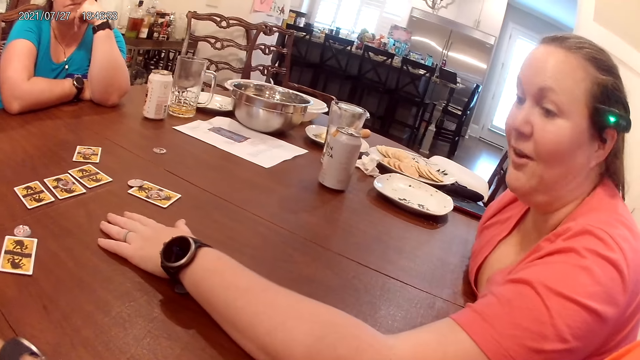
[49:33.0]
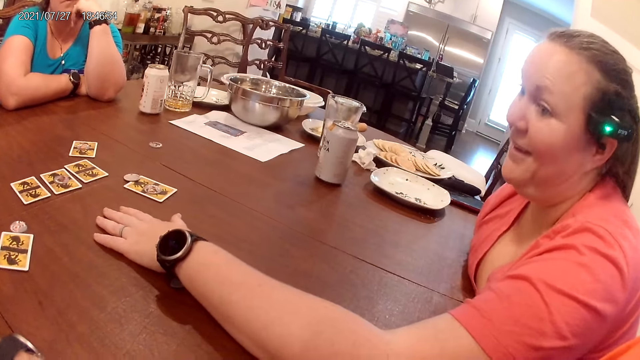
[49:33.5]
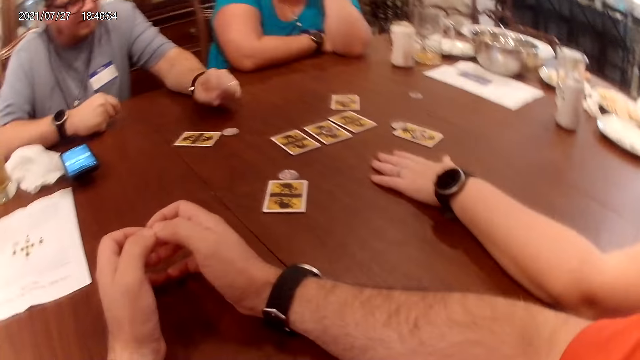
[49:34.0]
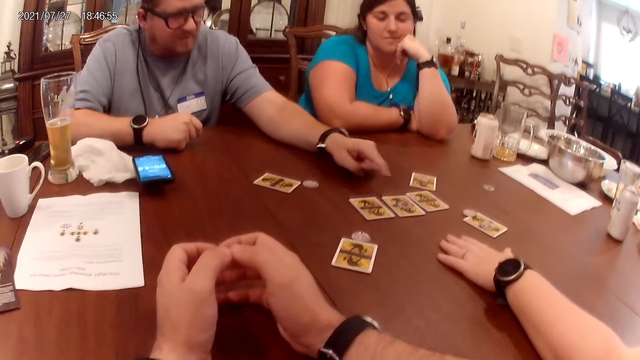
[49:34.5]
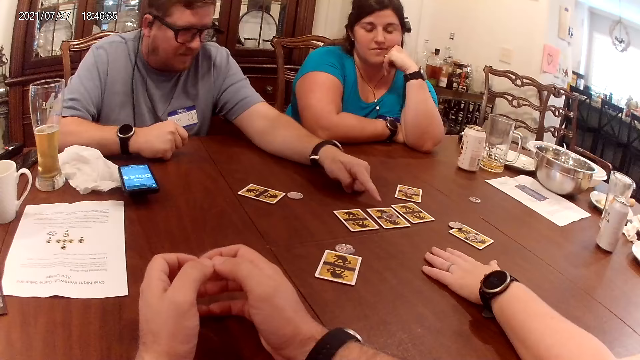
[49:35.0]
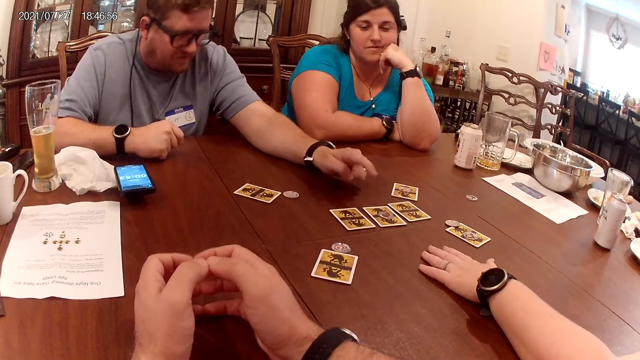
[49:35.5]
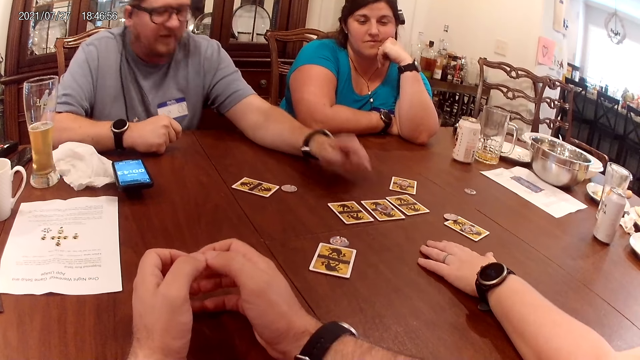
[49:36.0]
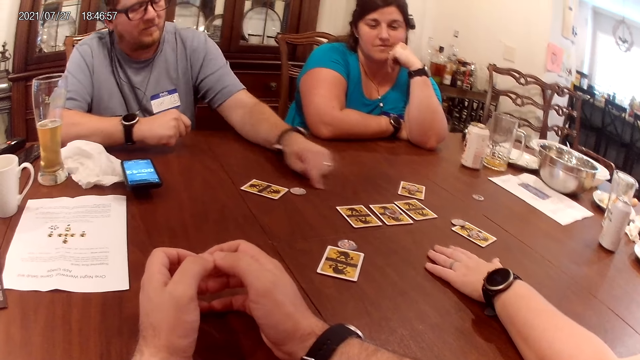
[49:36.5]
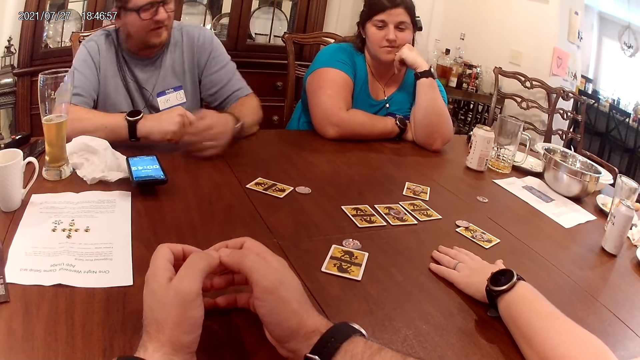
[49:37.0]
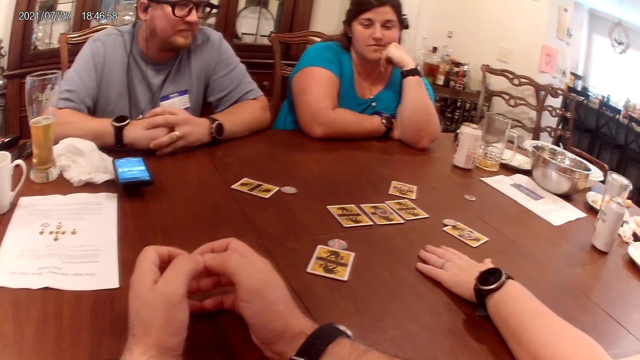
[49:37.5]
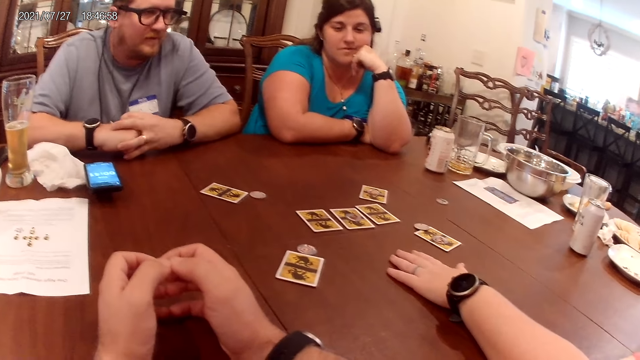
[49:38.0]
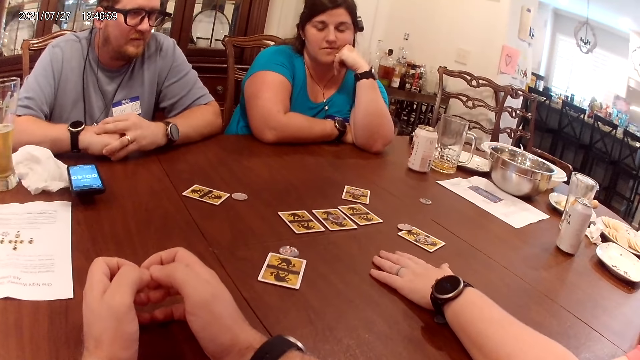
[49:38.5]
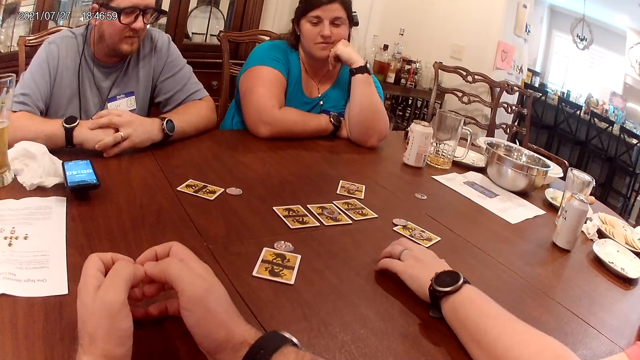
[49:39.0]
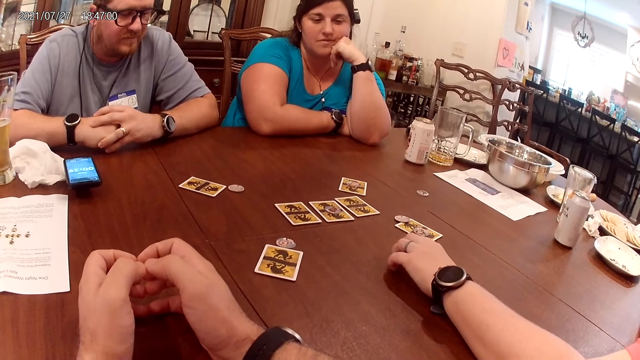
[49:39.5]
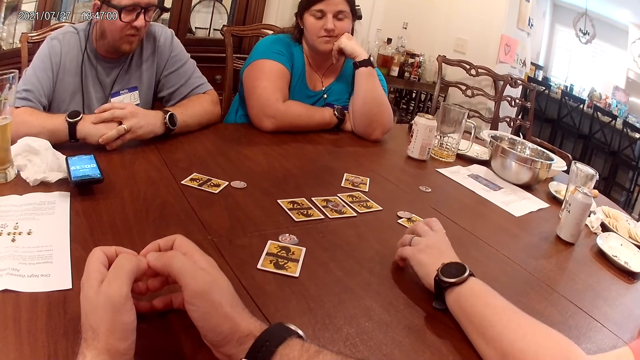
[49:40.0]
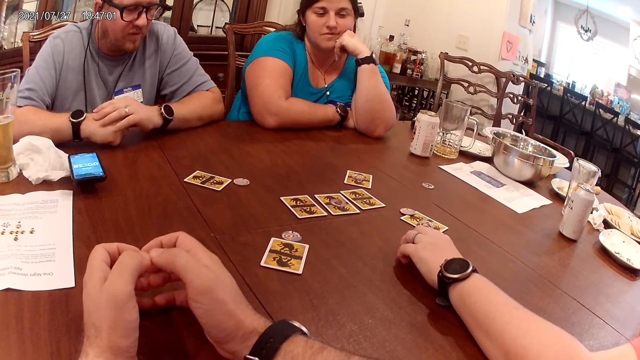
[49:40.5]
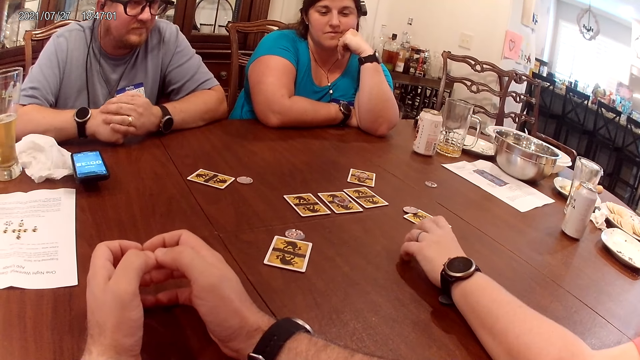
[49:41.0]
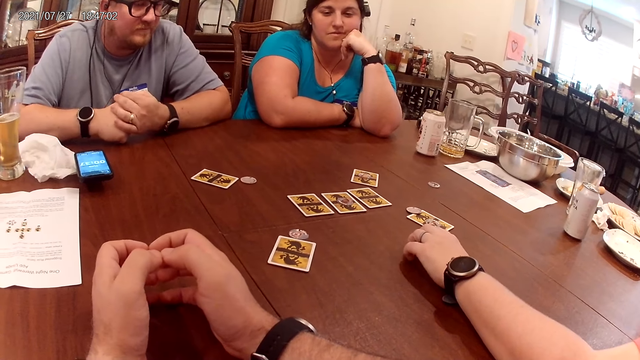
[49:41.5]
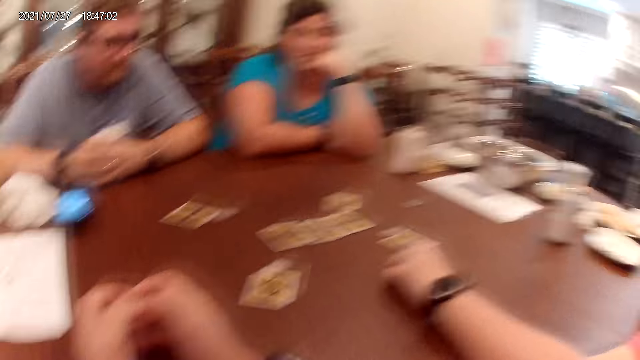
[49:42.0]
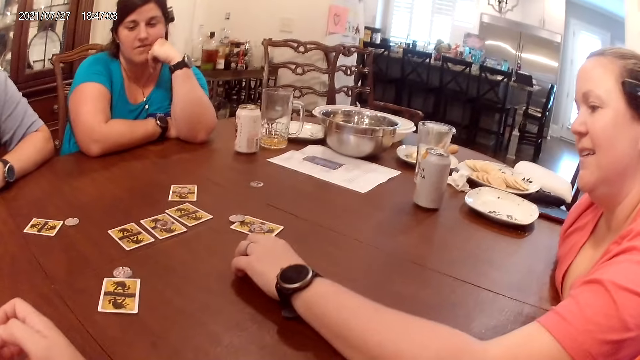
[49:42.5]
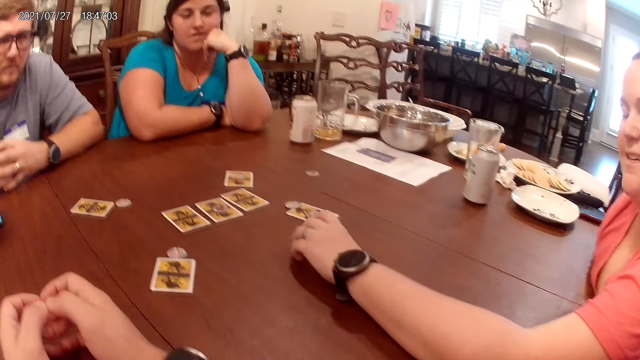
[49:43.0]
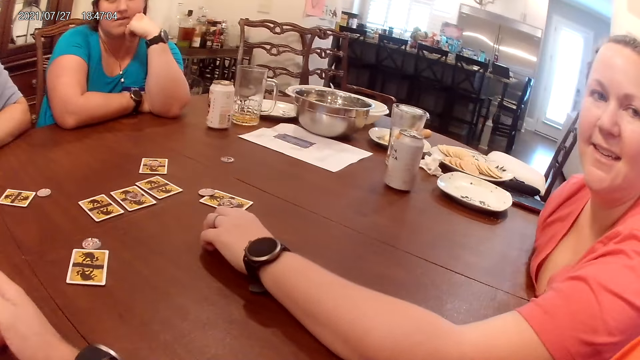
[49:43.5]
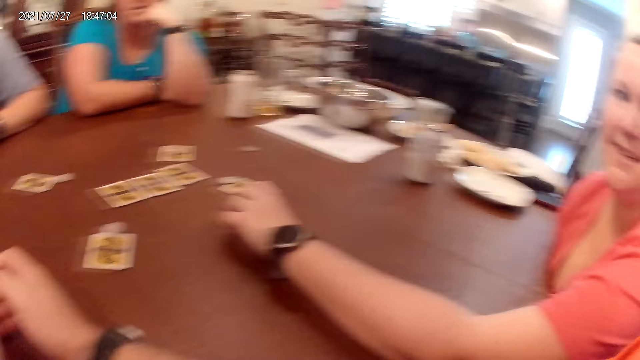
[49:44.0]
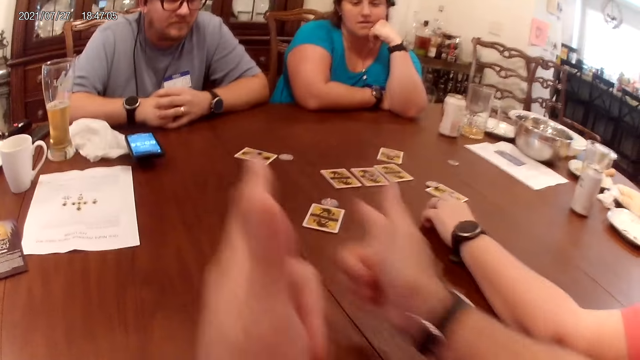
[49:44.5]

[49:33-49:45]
The woman touches the table with her left hand. The man touches the table with his left hand.

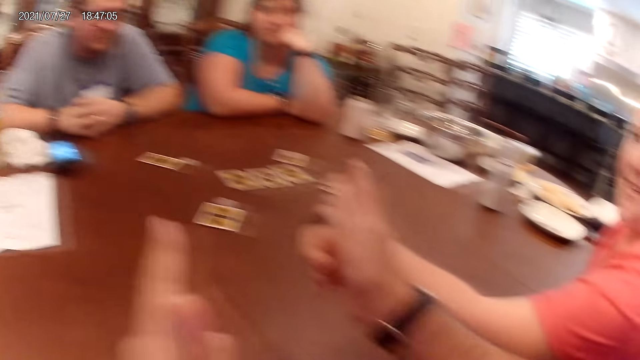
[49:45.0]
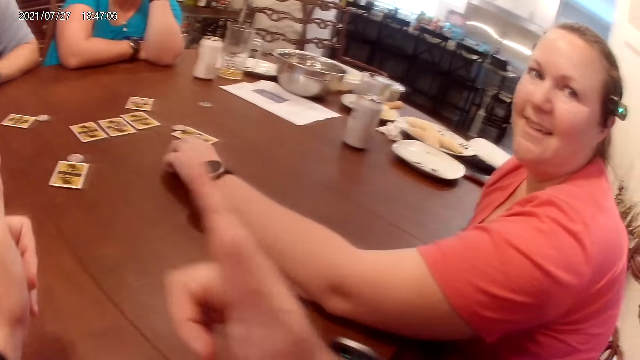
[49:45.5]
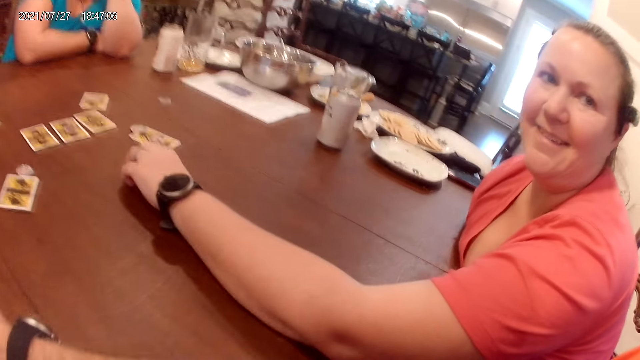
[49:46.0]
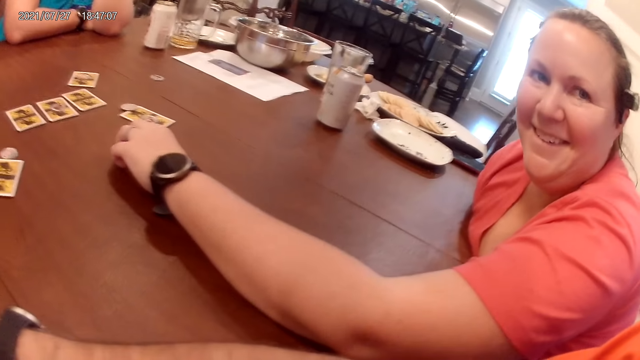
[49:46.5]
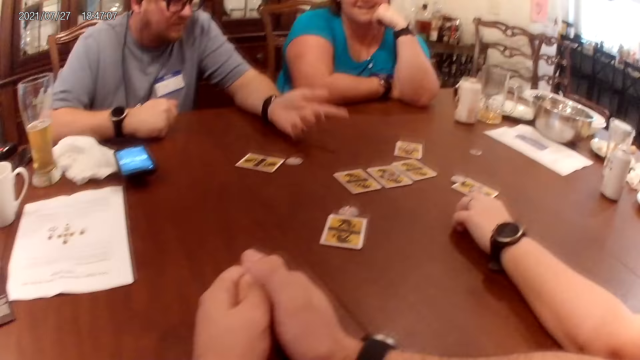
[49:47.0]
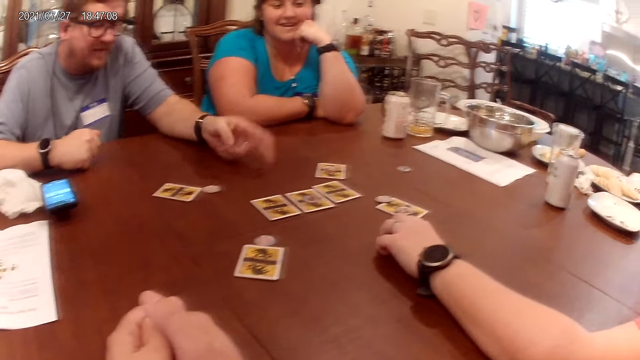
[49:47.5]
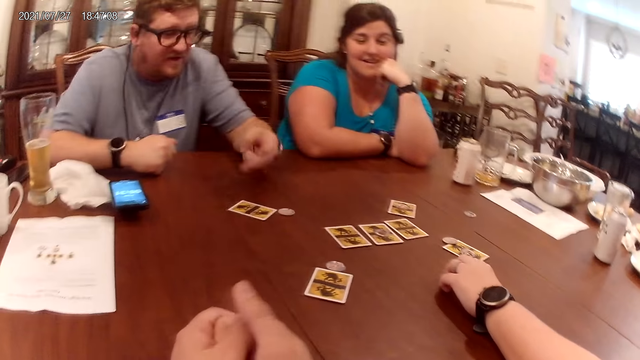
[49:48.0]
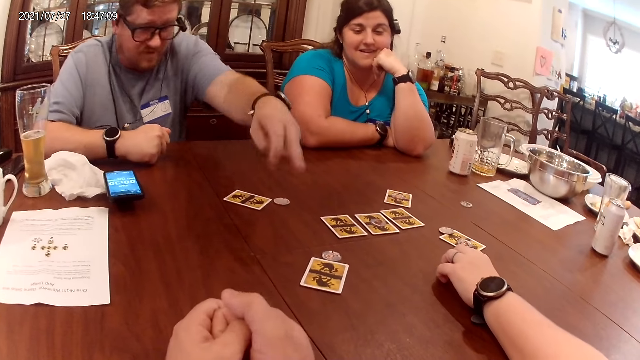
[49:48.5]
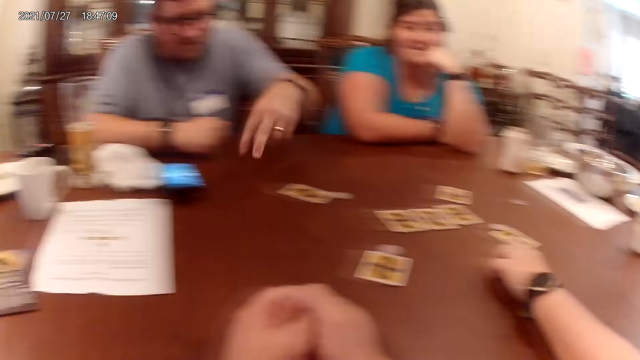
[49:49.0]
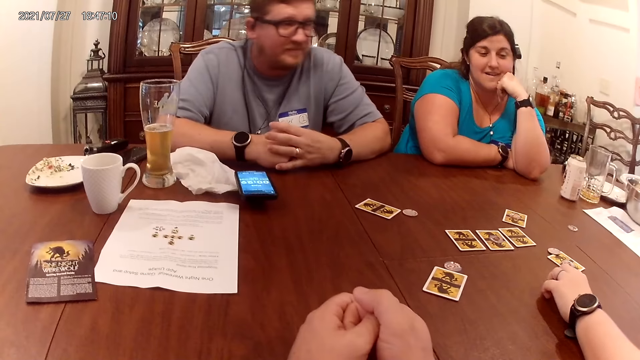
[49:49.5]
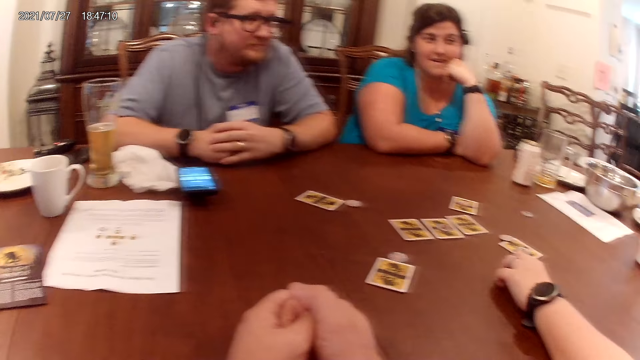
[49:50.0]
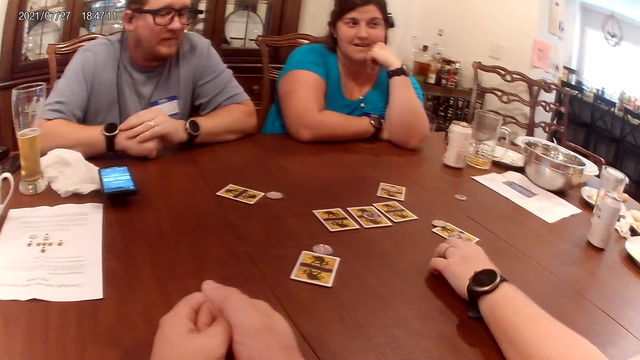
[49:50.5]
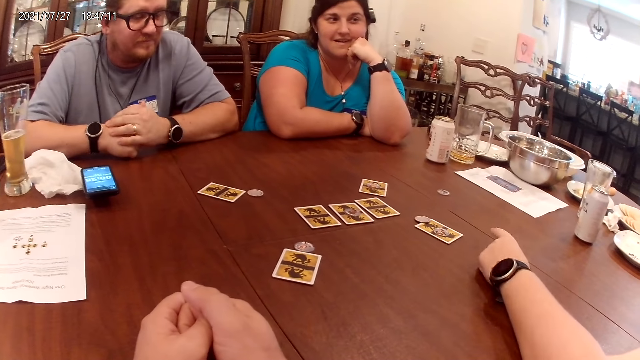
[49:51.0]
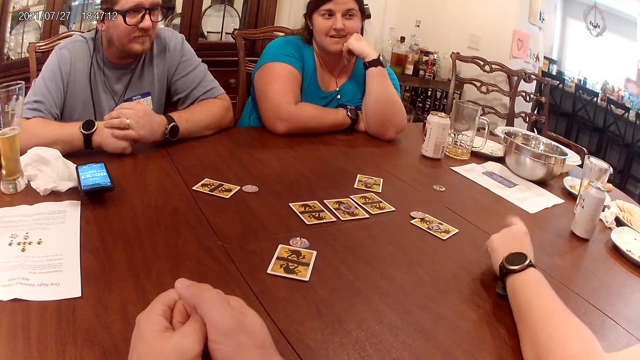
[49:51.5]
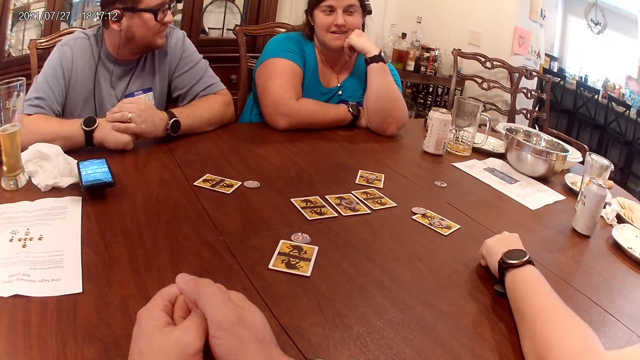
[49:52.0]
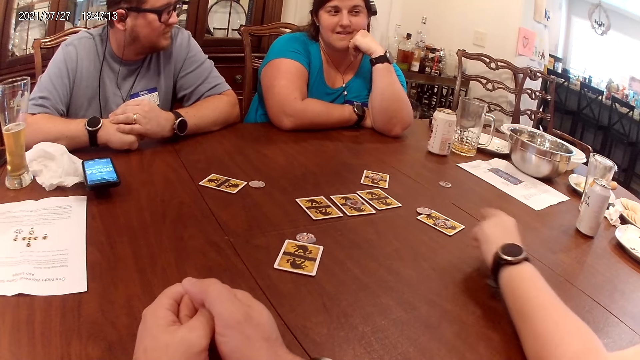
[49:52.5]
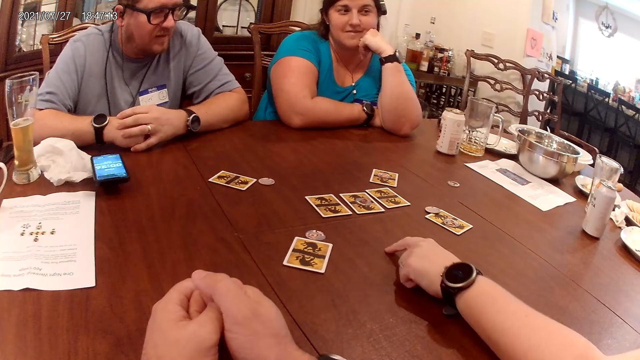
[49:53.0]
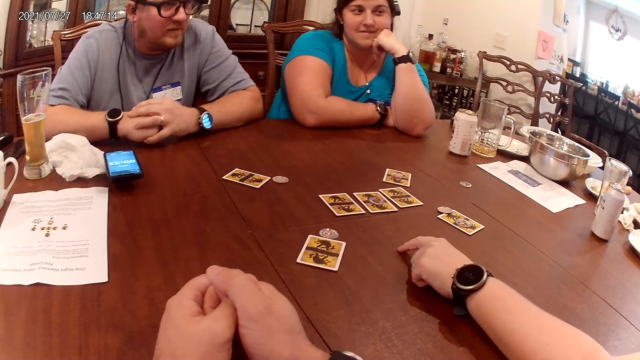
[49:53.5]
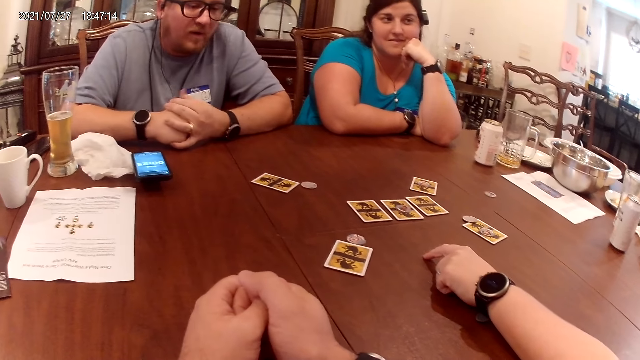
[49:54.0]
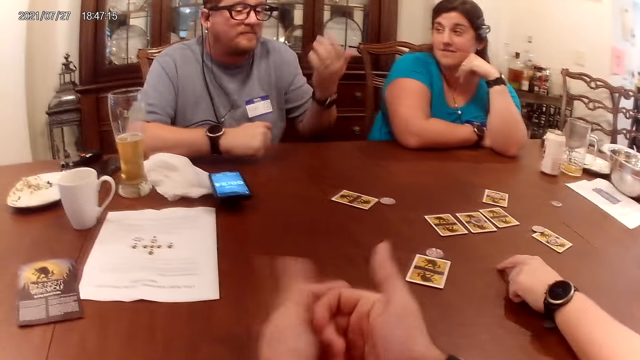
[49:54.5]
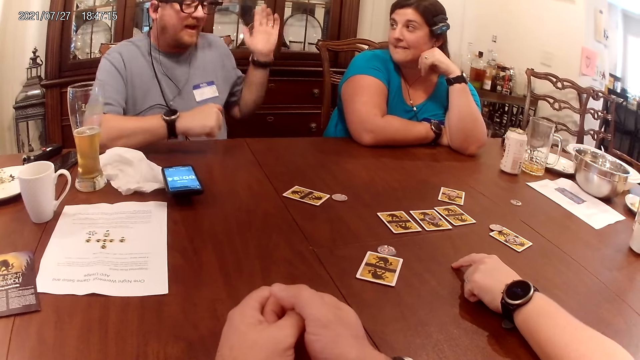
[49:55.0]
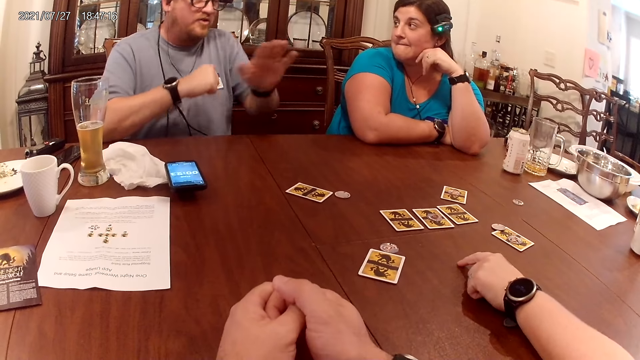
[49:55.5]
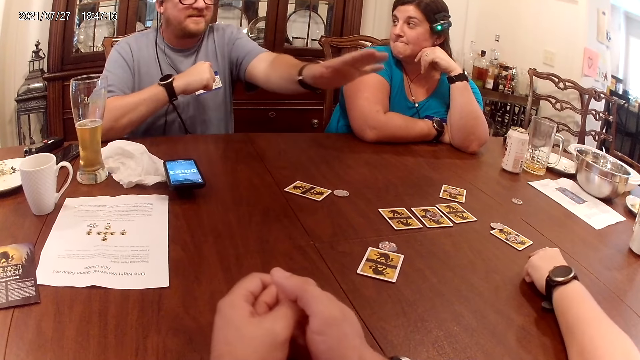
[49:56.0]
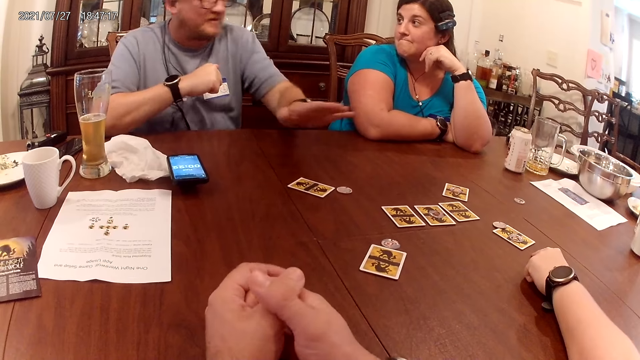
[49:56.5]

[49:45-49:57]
The woman touches the table with her left hand. She touches the table with her left hand again.
